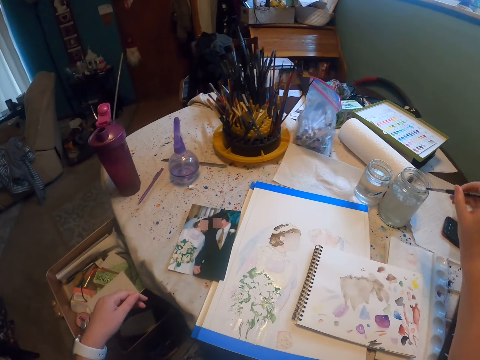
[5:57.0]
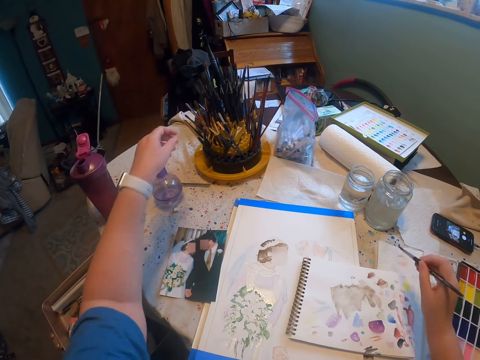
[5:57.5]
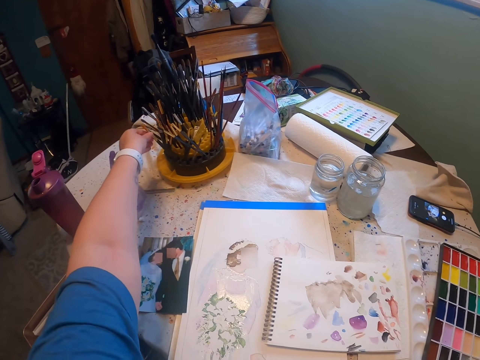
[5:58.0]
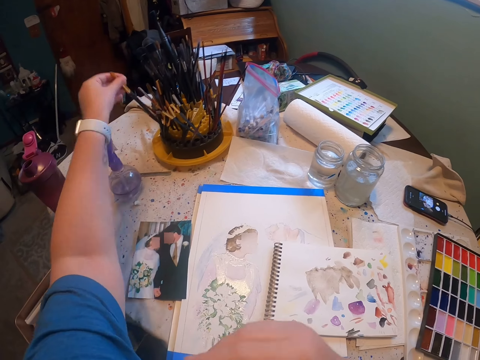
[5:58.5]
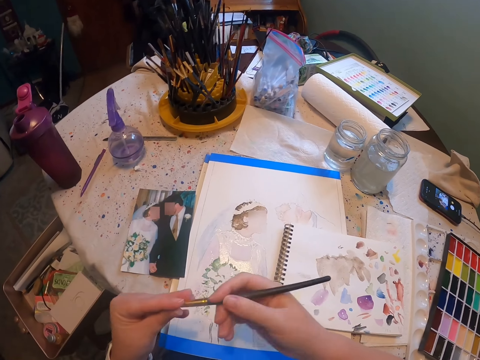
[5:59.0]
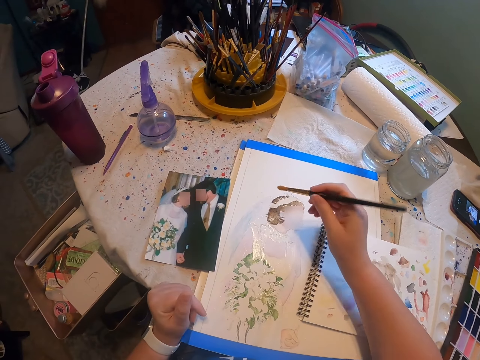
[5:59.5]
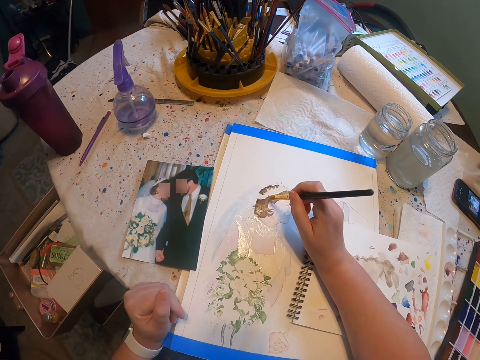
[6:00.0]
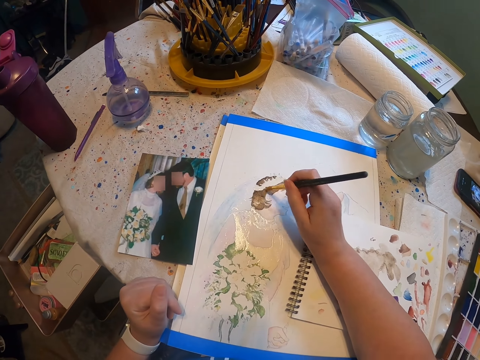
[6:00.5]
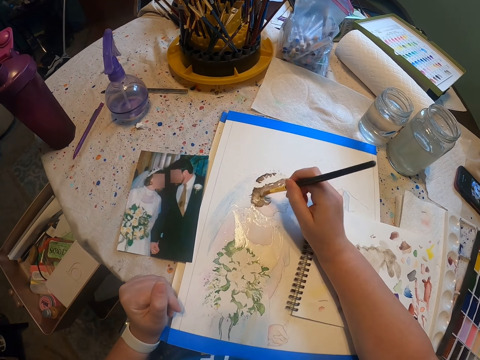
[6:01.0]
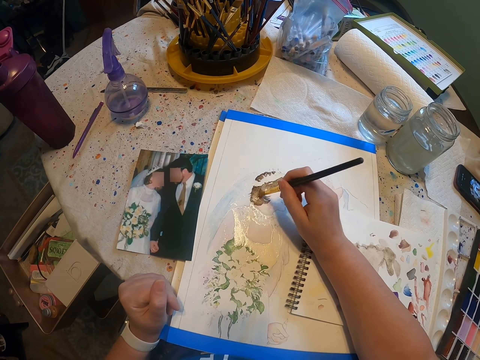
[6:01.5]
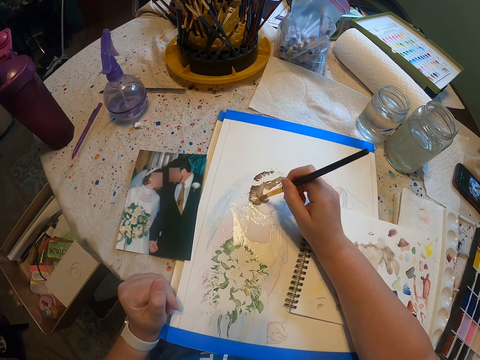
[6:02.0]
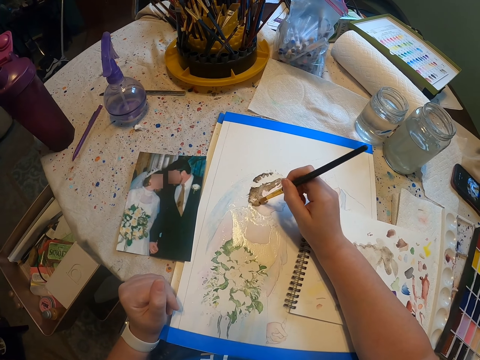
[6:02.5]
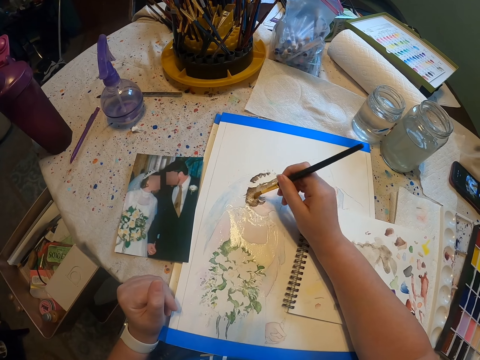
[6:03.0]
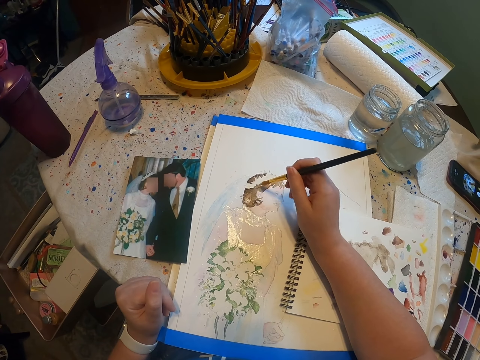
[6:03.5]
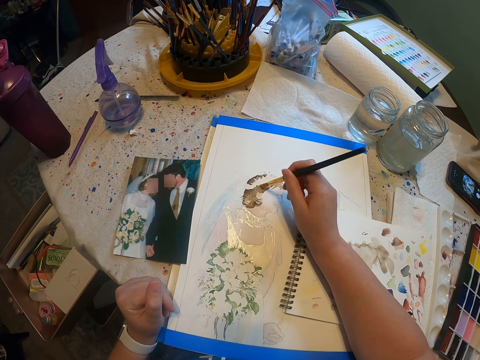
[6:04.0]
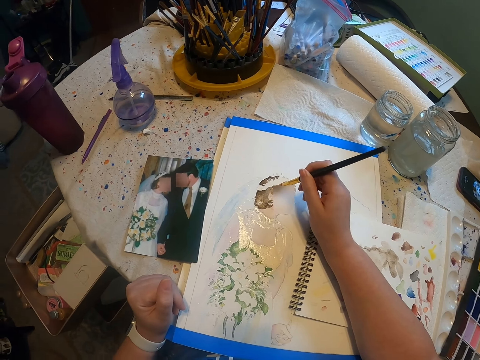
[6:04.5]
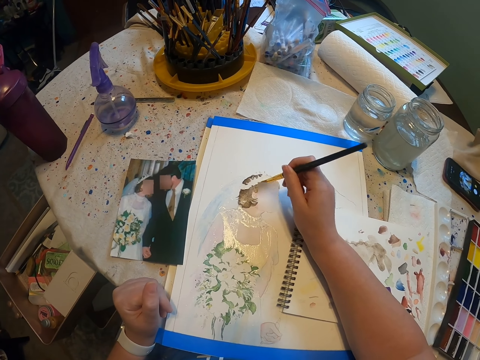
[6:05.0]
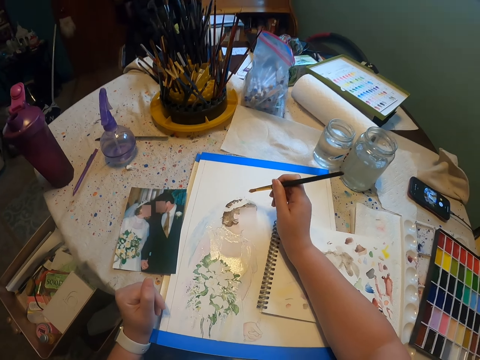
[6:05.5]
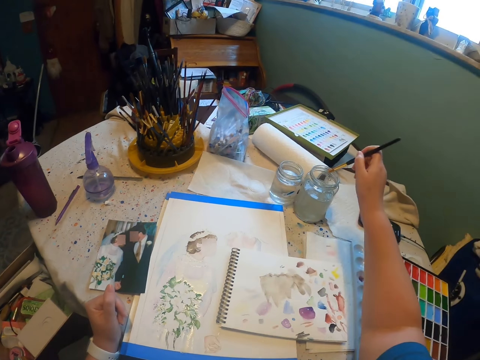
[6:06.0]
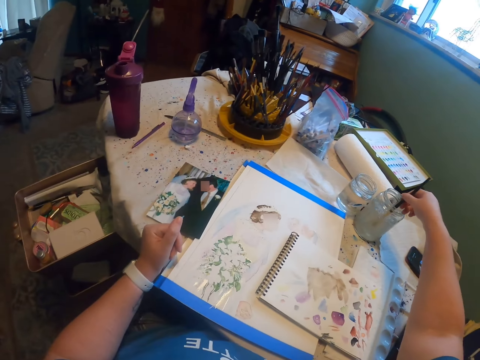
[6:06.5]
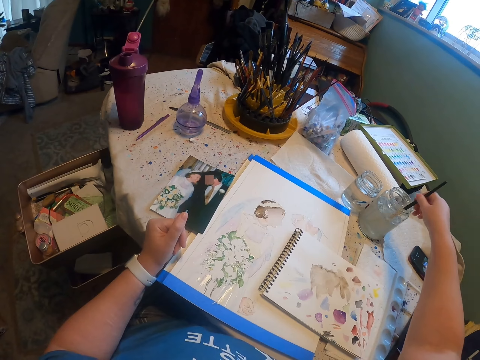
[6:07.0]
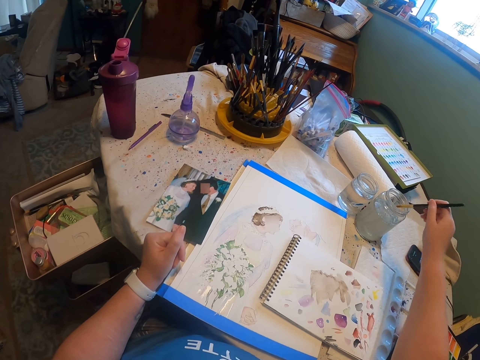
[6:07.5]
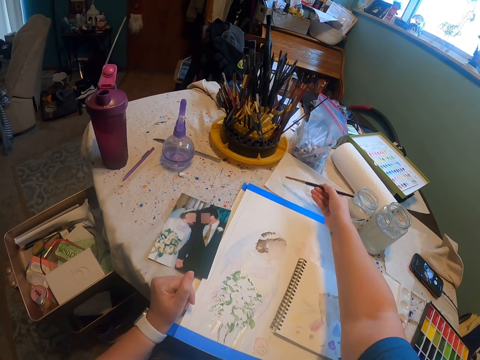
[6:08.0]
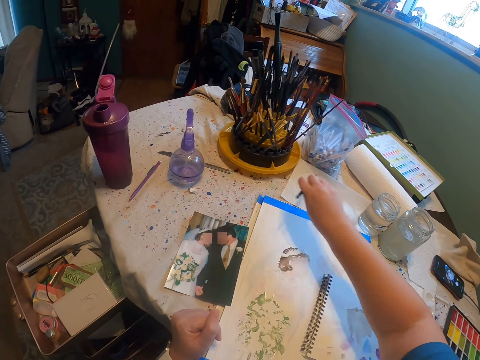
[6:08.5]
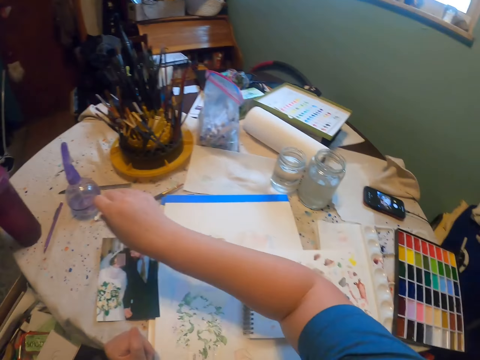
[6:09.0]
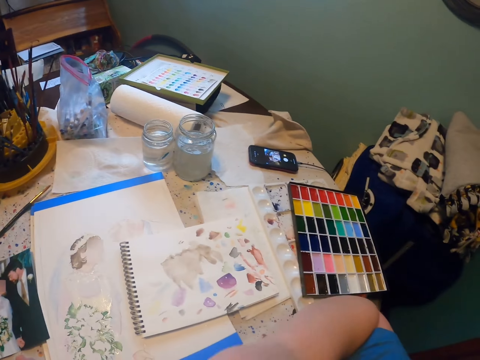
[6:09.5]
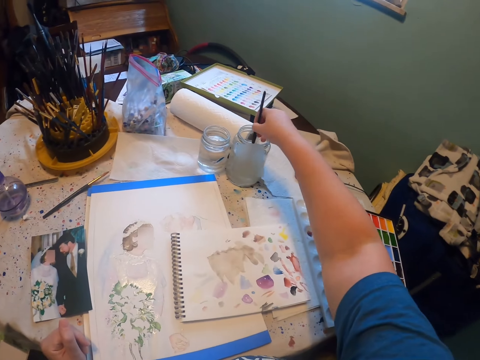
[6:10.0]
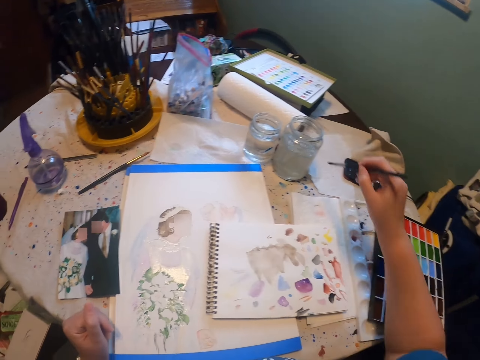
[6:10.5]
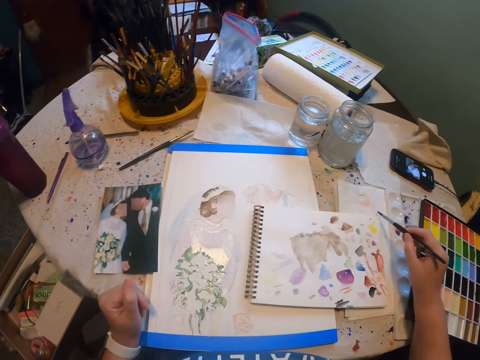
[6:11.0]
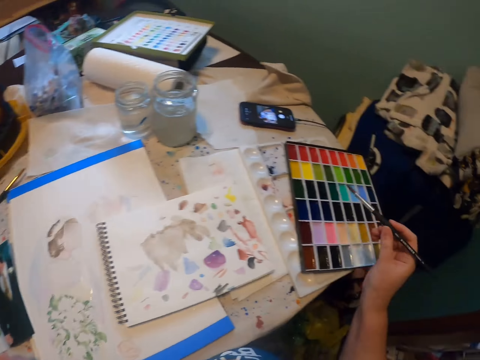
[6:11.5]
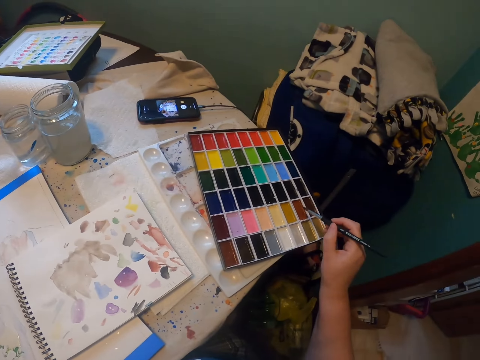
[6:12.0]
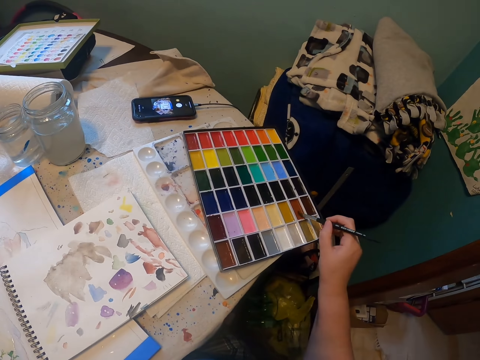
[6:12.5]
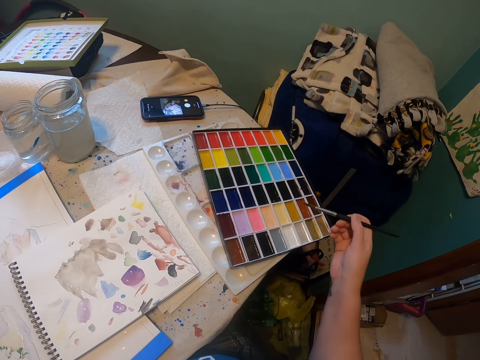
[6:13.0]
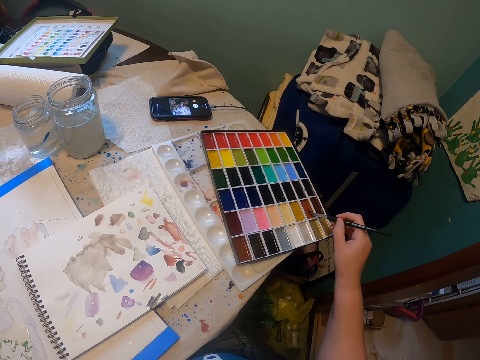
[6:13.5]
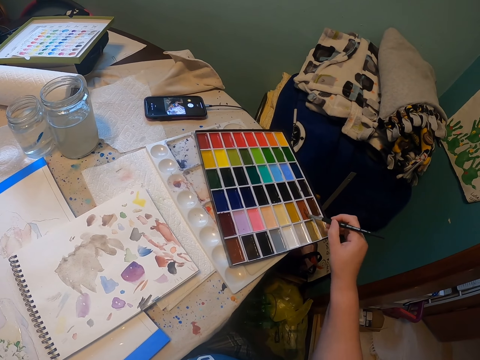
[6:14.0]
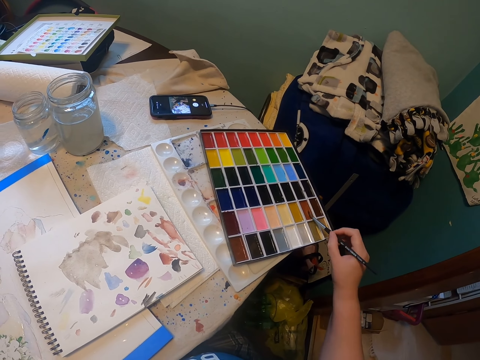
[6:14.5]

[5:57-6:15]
The camera wearer rinses a paint brush in a tin. They pick up the paint brush. They paint a craft paper with the paint brush. They rinse the paint brush in the tin. They wipe the paint brush on a piece of tissue paper. They put down the paint brush on the table. They rinse the paint brush in the tin. They wipe the paint brush on the piece of tissue paper. They scoop paint from a paint pallet.

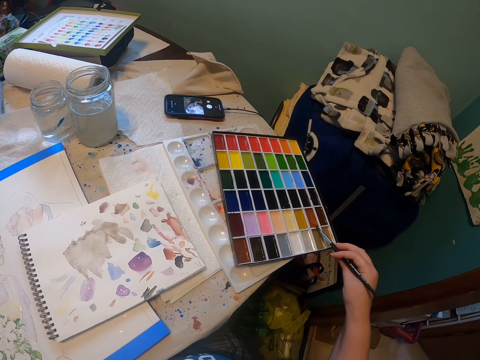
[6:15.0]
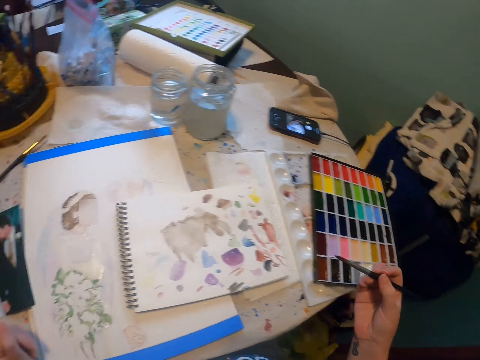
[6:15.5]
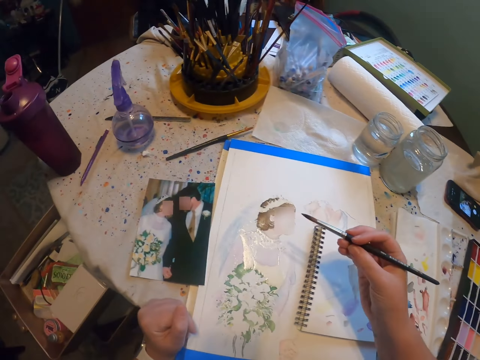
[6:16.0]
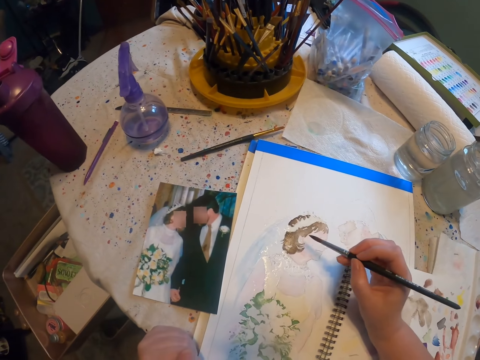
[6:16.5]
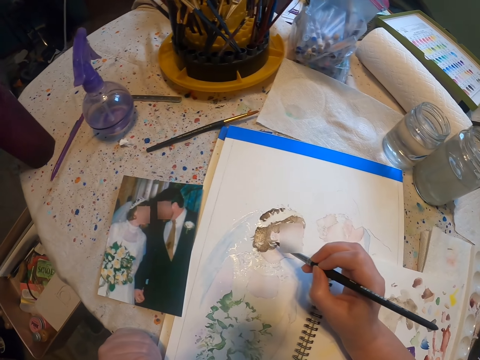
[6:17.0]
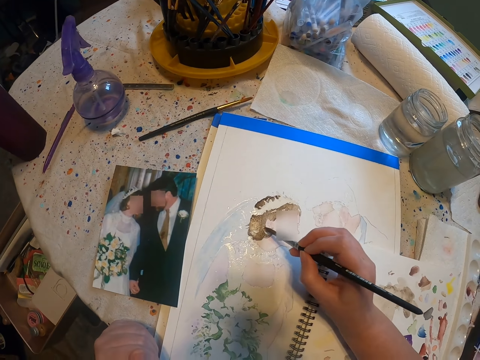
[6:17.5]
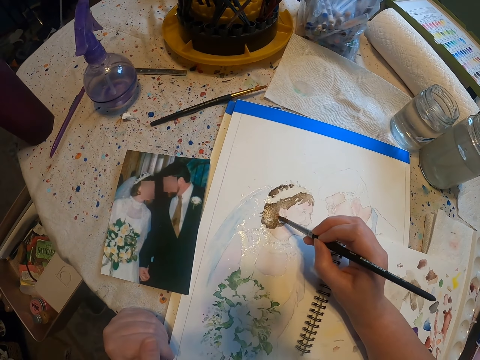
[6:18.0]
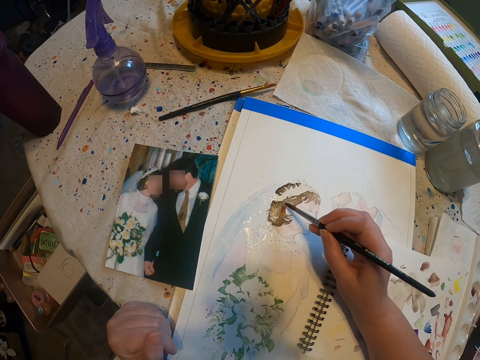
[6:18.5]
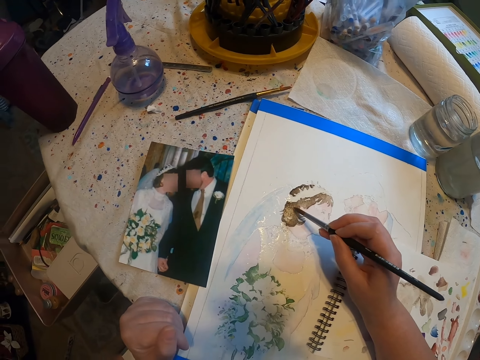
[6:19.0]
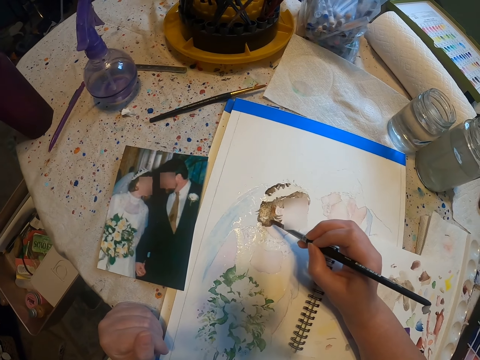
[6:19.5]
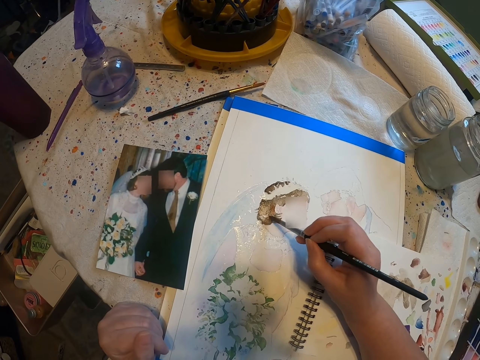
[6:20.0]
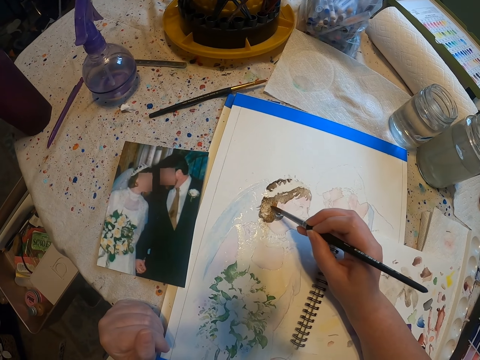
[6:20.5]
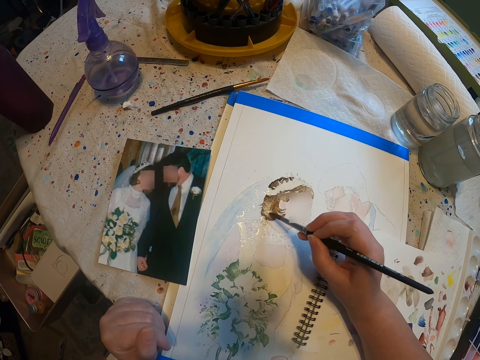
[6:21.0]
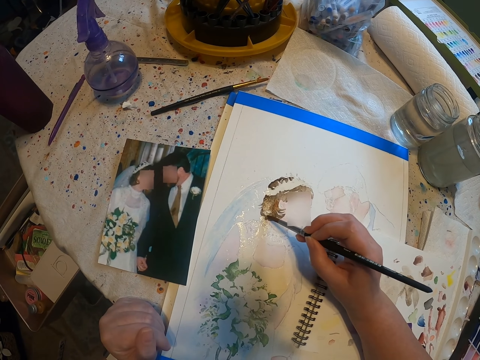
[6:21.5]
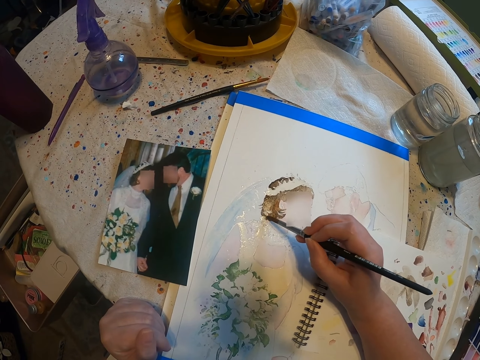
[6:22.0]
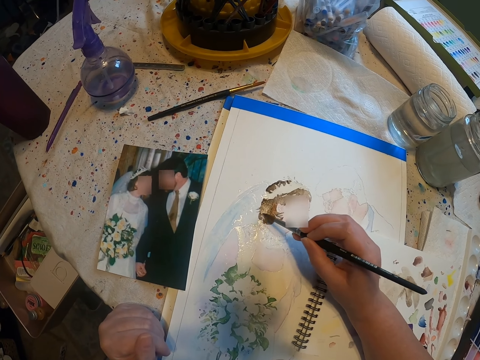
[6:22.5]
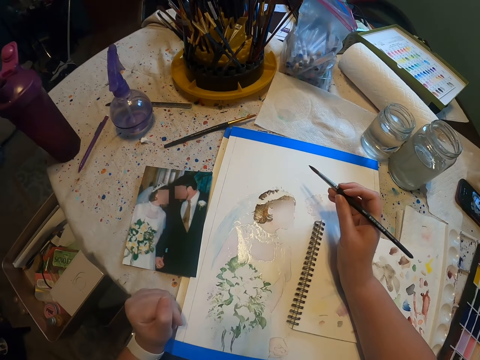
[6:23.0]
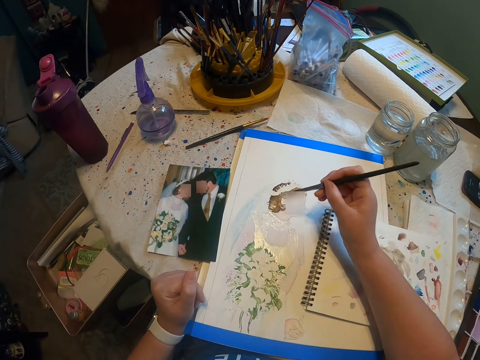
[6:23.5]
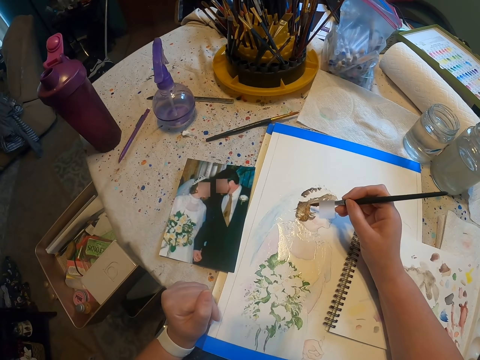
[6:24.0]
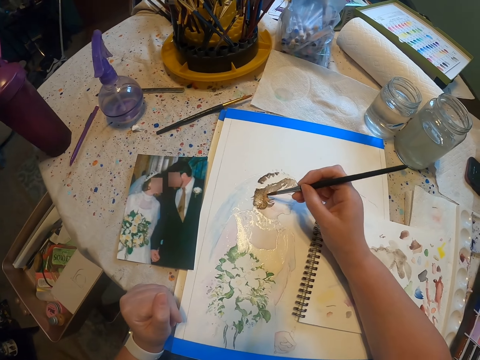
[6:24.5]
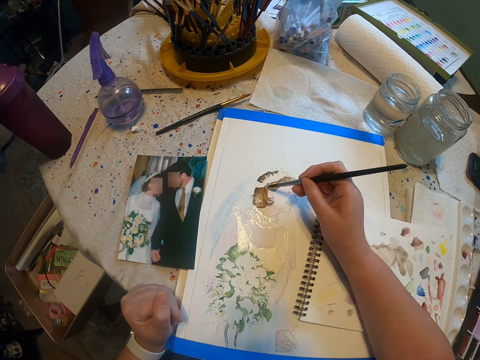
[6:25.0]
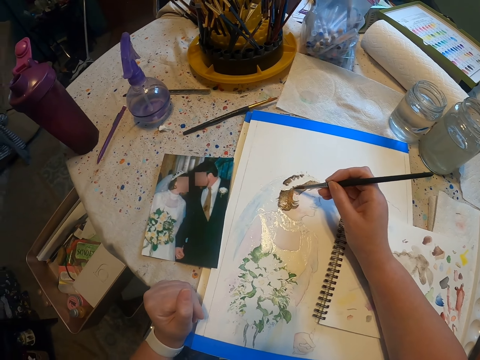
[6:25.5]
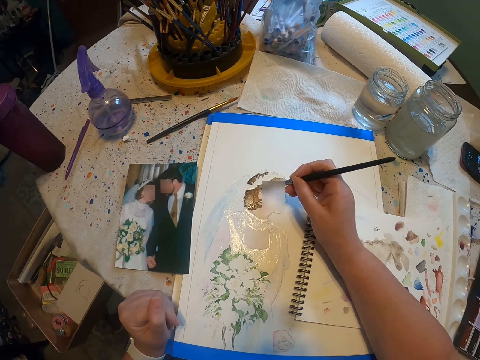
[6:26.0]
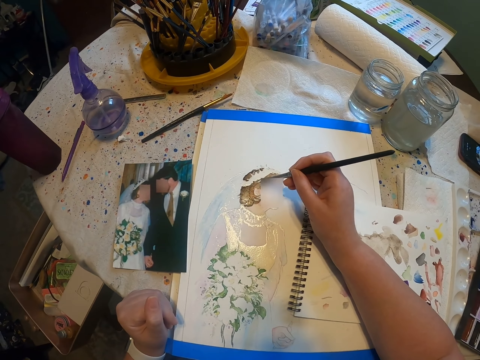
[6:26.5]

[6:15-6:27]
The camera wearer paints a craft paper with a paint brush. They look around a room. They paint the craft paper with the paint brush.
